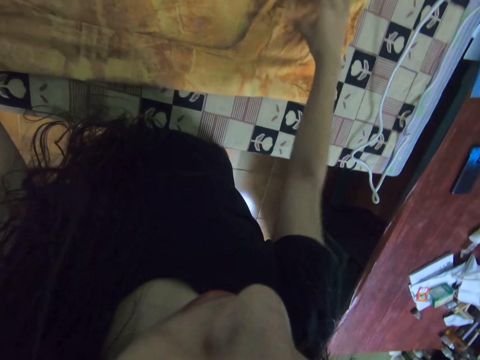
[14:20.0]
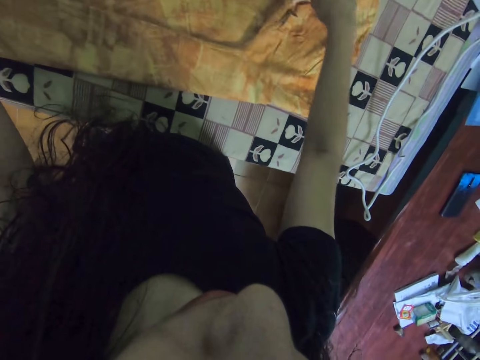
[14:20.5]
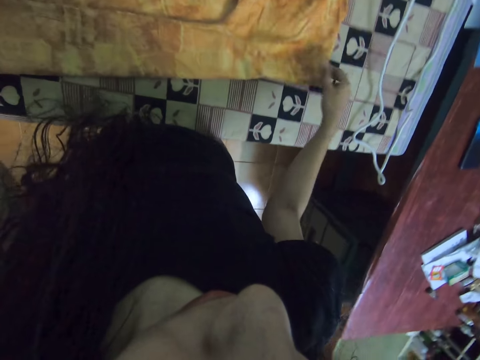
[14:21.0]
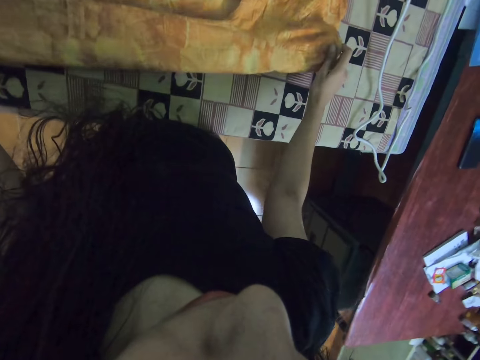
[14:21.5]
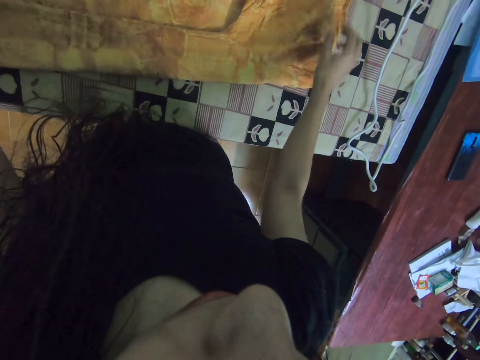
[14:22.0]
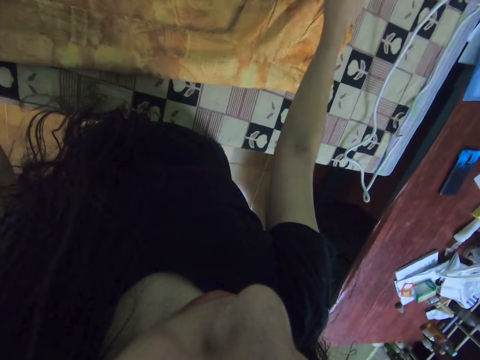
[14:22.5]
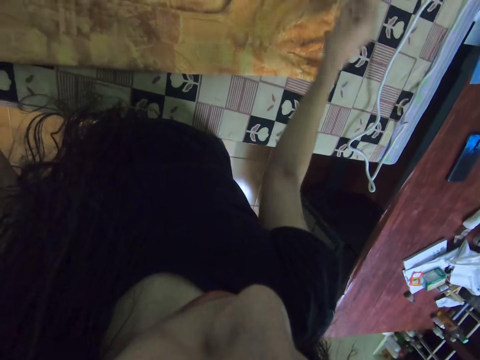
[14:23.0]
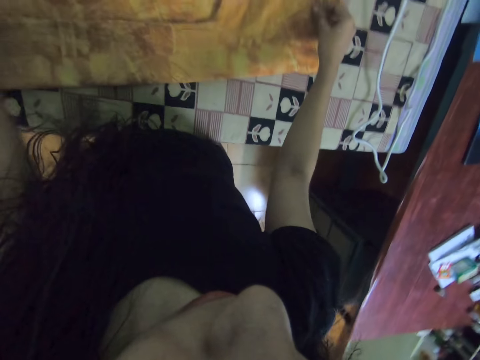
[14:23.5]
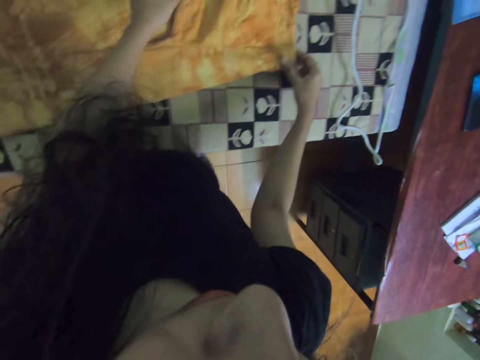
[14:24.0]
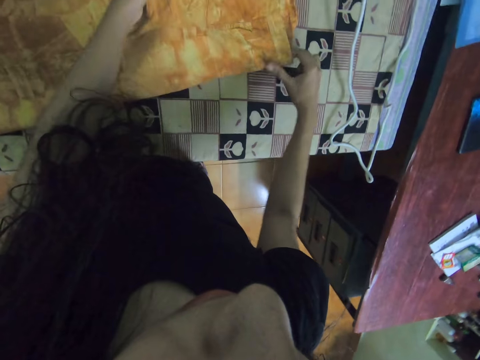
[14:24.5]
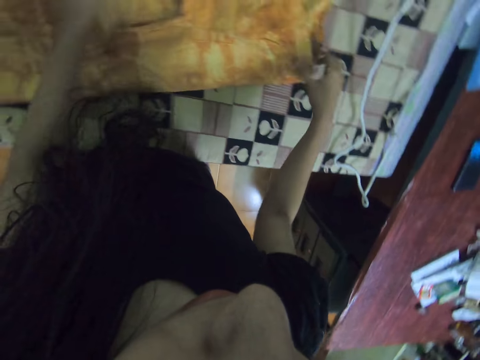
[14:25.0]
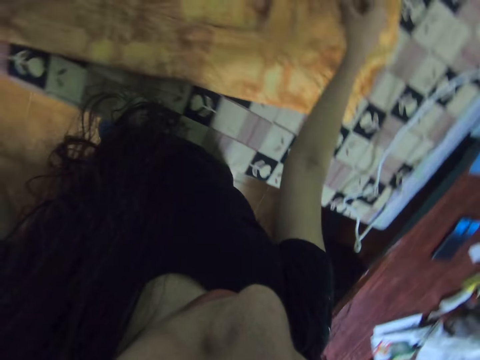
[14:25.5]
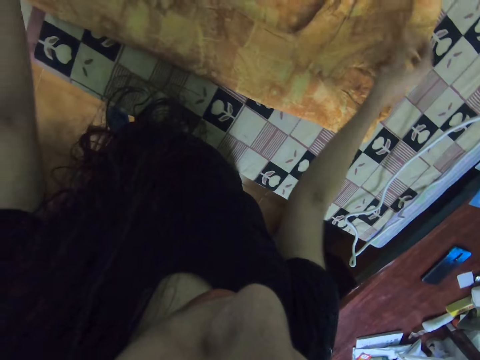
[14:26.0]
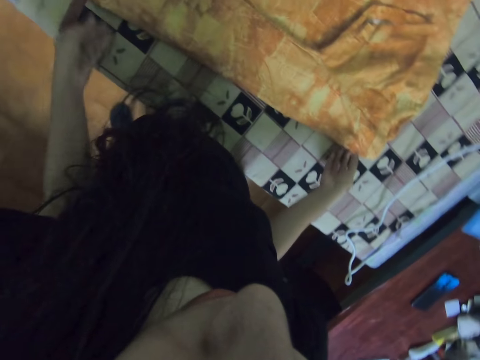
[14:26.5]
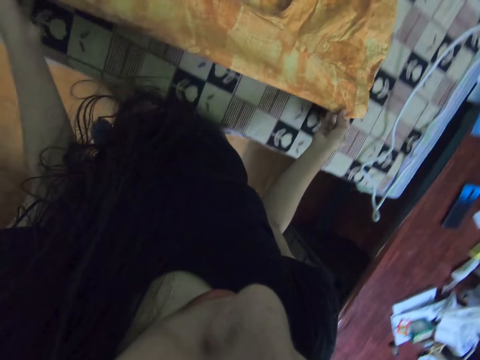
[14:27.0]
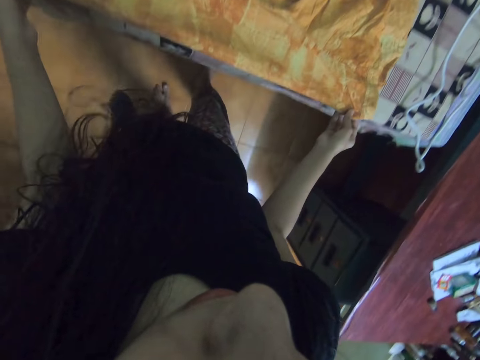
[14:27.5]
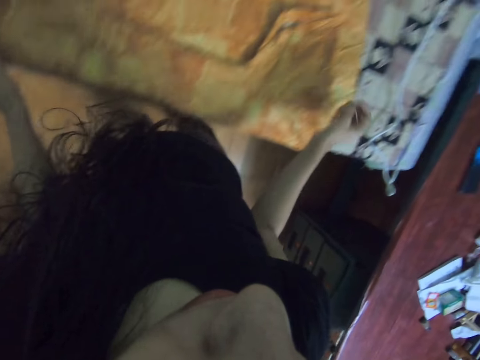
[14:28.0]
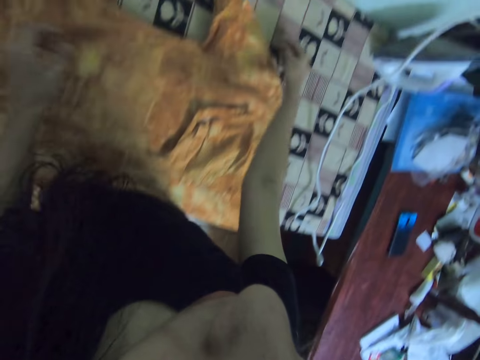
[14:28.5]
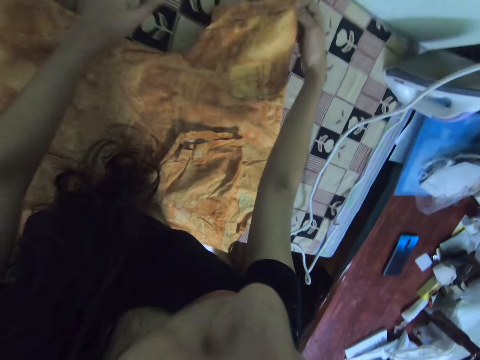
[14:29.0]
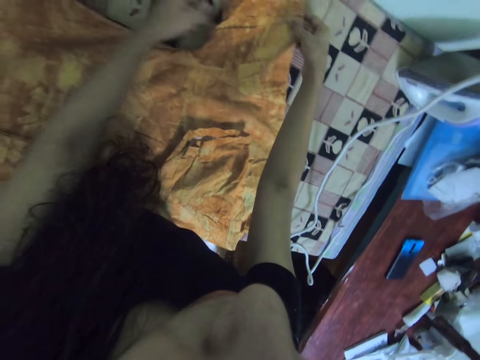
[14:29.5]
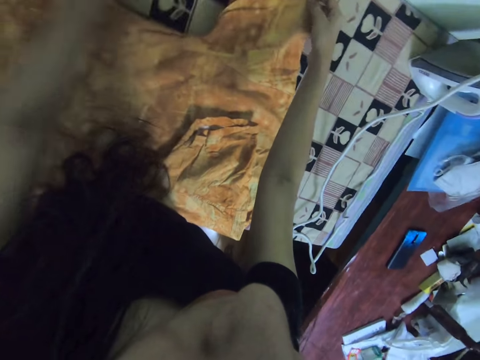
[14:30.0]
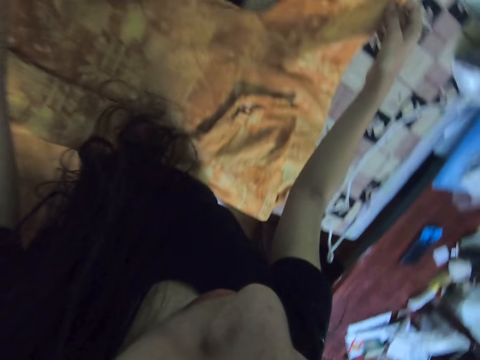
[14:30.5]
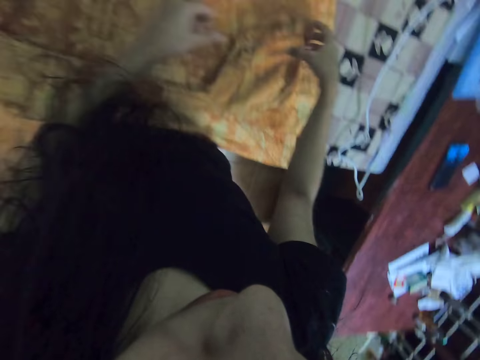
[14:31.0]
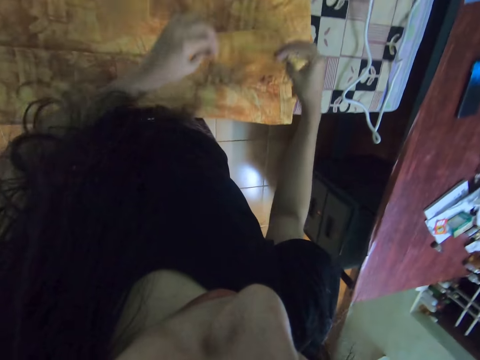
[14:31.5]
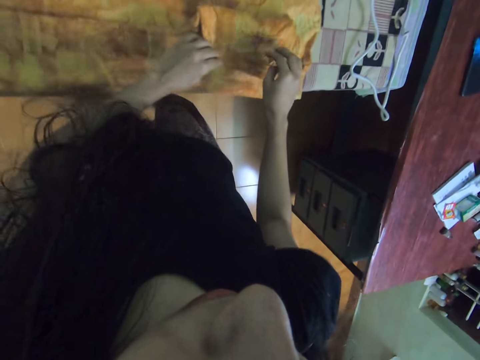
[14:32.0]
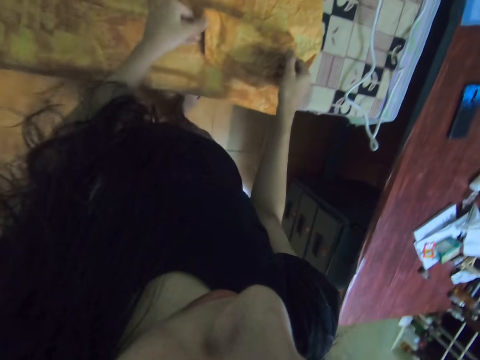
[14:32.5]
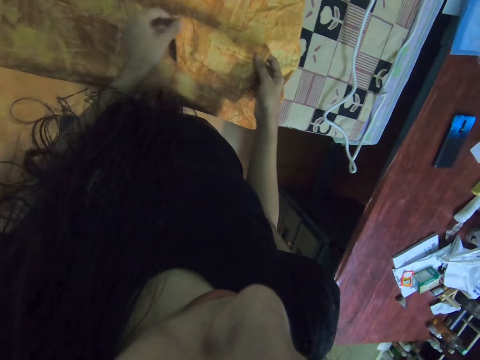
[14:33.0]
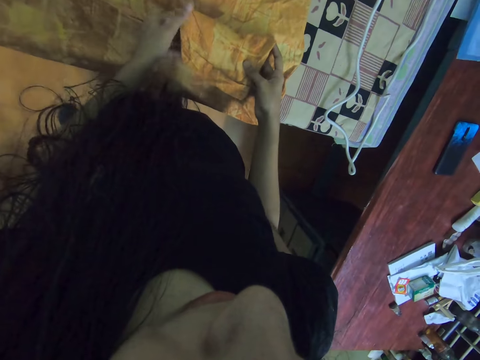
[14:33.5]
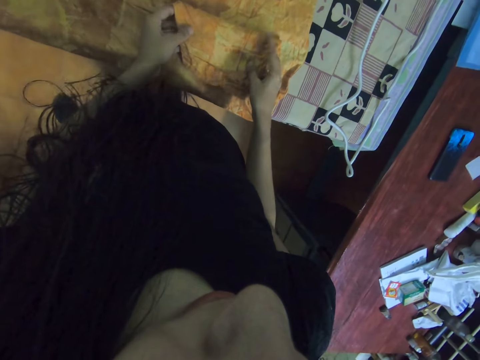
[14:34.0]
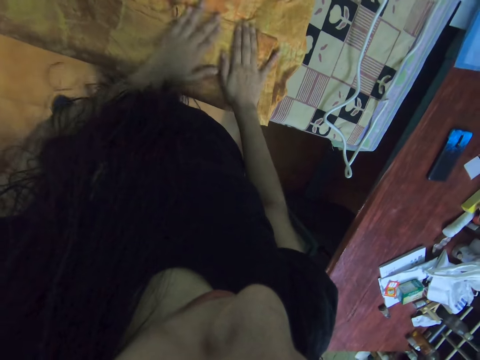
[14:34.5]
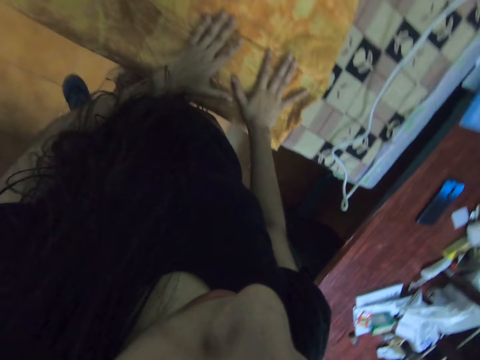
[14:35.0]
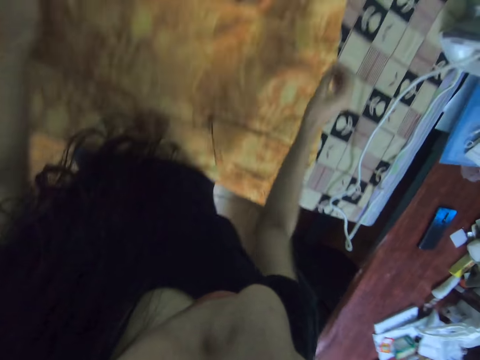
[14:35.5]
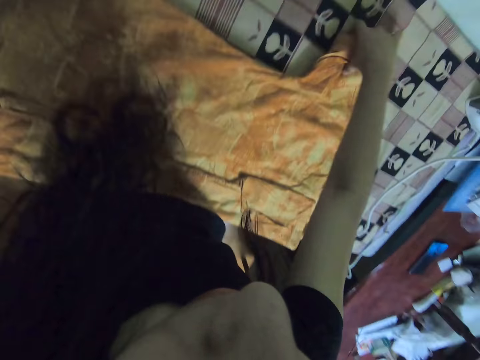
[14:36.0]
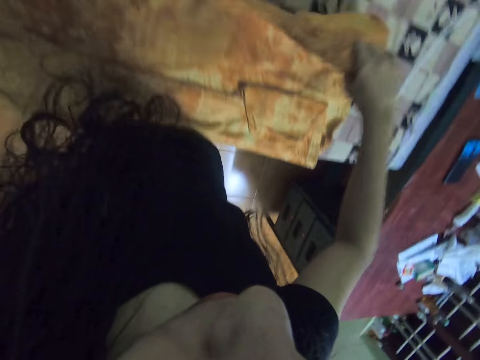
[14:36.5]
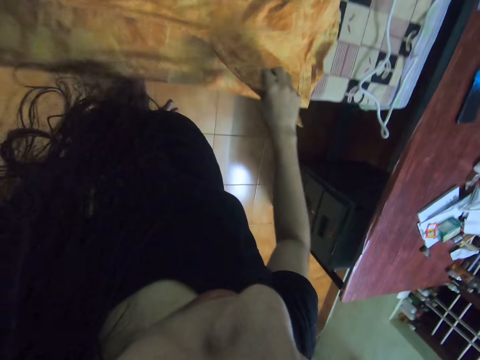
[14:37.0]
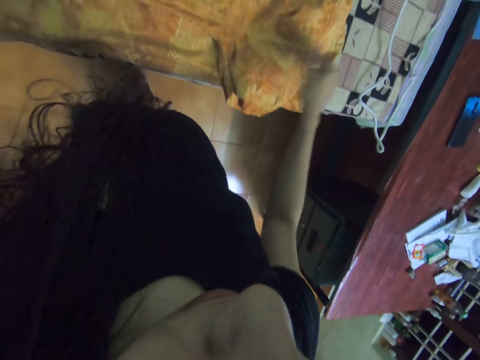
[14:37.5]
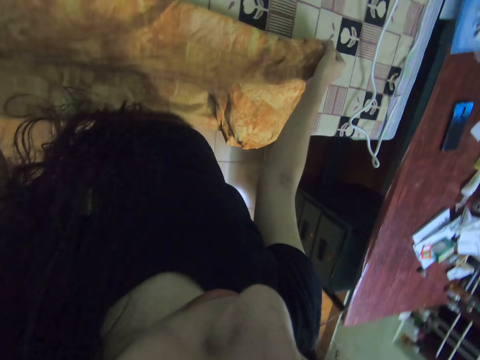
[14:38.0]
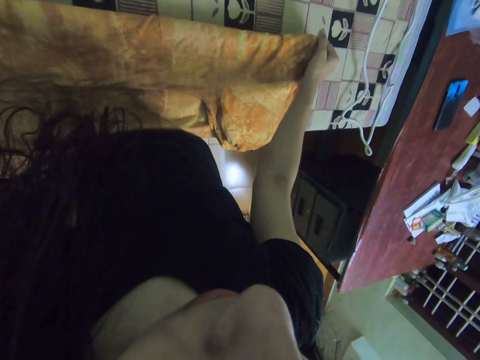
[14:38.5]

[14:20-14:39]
The camera wearer straightens the shirt on the table. They fold the shirt. They straighten the shirt on the table. They fold the shirt.

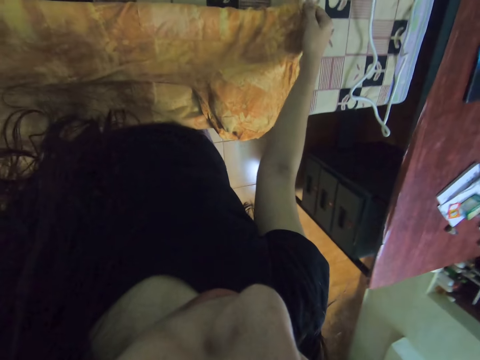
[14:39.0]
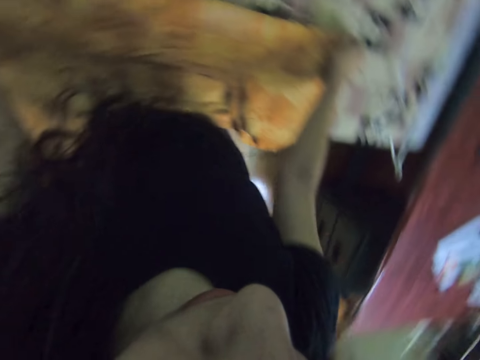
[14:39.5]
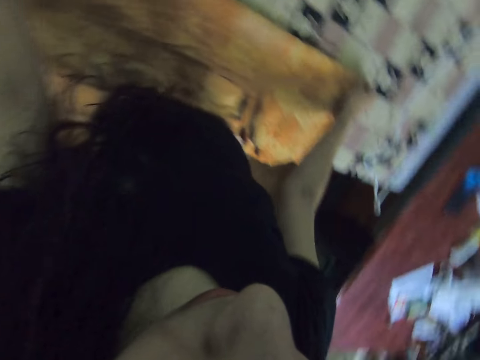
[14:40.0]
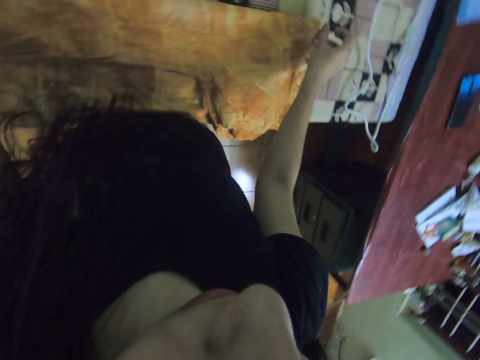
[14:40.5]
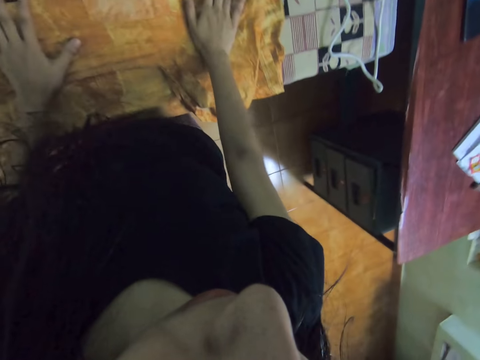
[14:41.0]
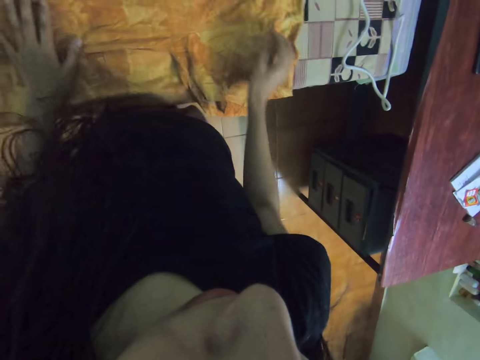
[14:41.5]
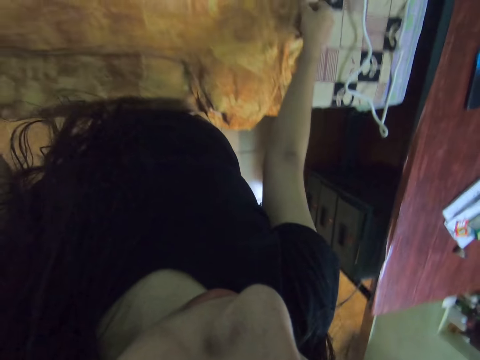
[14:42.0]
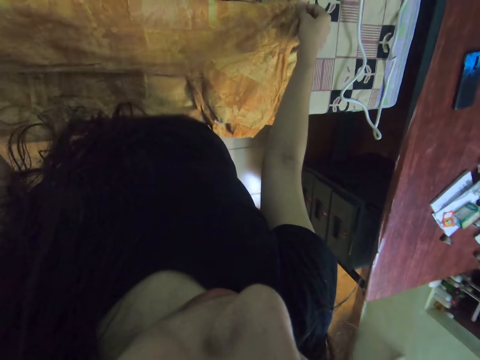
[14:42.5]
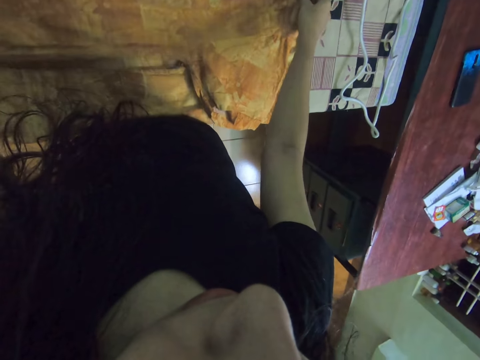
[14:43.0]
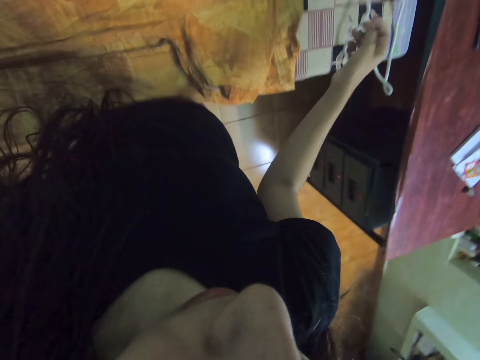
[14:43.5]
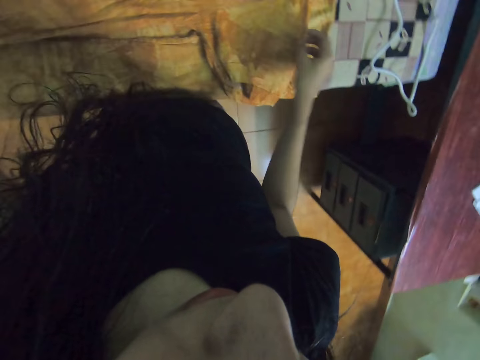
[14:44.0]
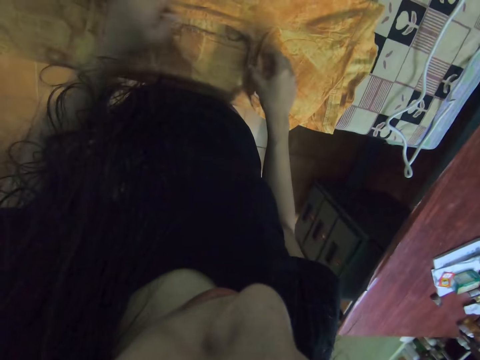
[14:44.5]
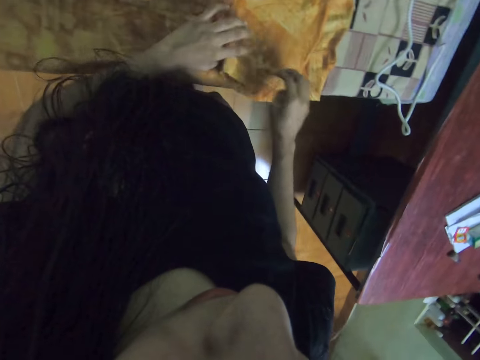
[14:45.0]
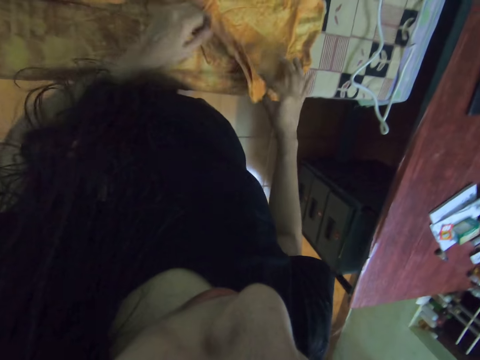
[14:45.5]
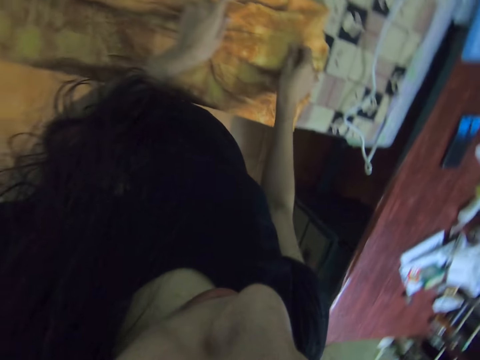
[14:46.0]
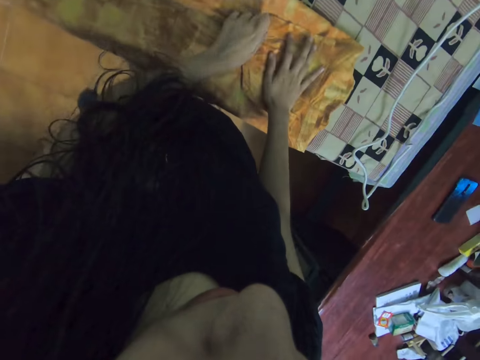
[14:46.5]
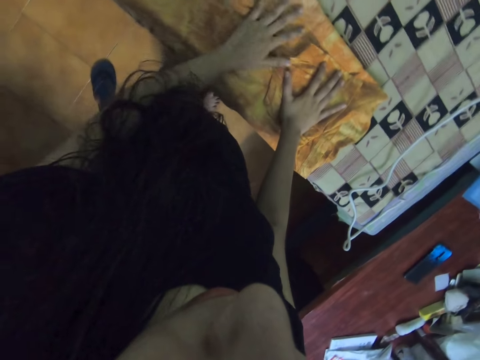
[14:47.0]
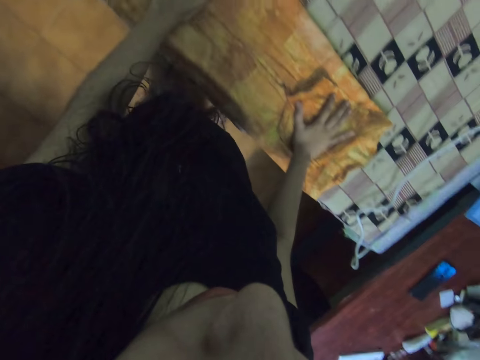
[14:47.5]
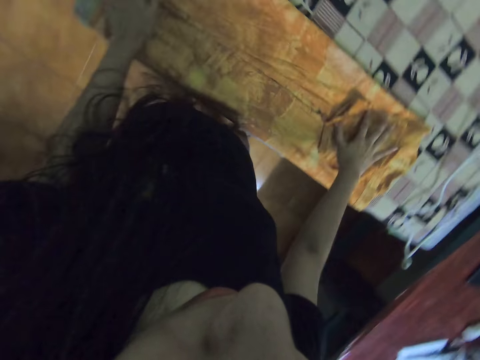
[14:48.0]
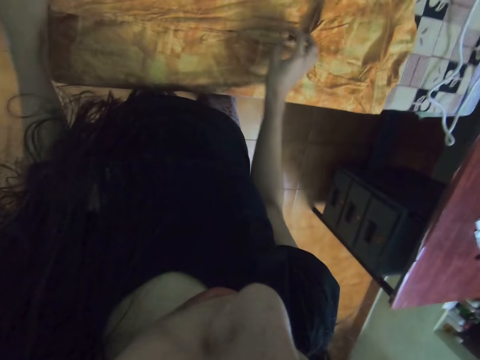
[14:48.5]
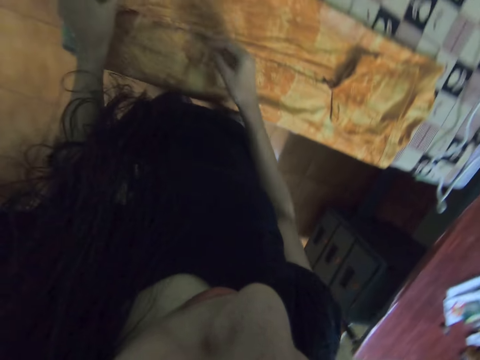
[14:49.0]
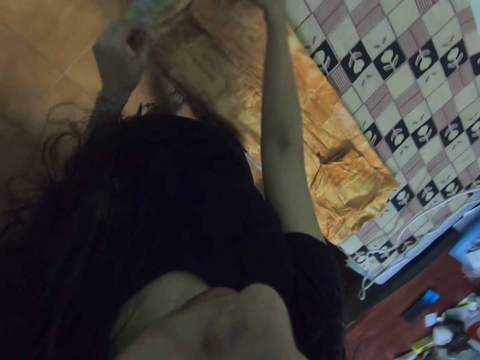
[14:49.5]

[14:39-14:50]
The camera wearer straightens the shirt on the table. They fold the shirt. They straighten the shirt on the table.
